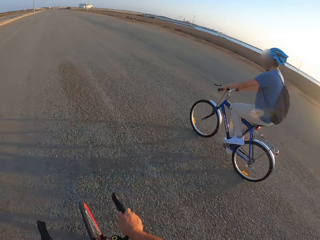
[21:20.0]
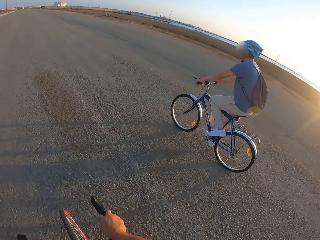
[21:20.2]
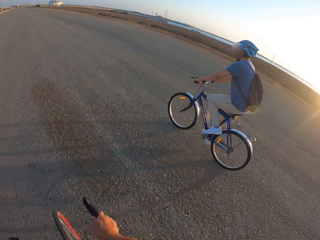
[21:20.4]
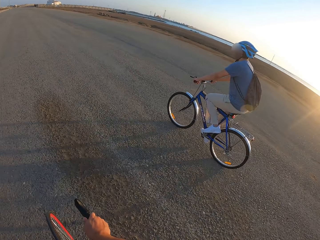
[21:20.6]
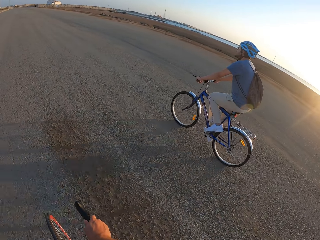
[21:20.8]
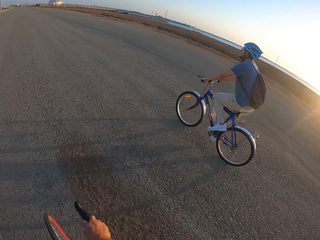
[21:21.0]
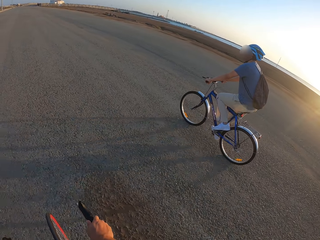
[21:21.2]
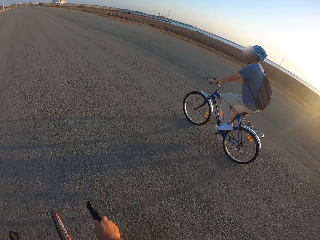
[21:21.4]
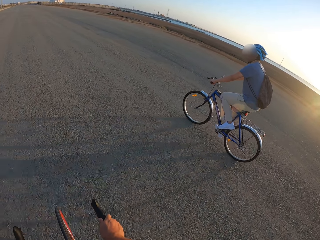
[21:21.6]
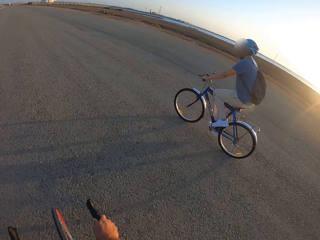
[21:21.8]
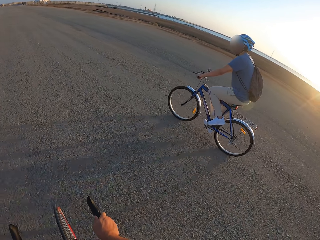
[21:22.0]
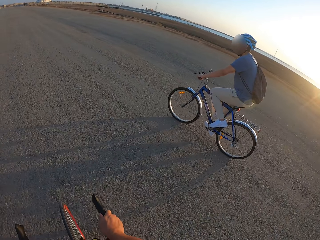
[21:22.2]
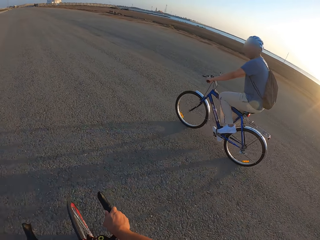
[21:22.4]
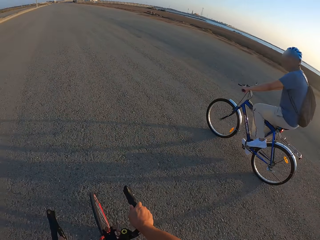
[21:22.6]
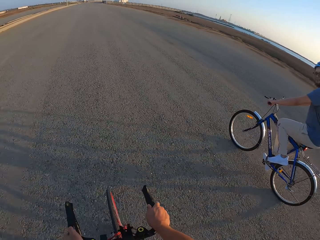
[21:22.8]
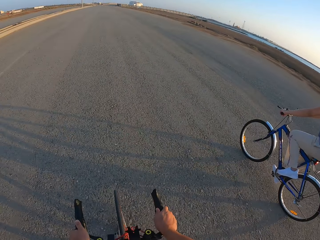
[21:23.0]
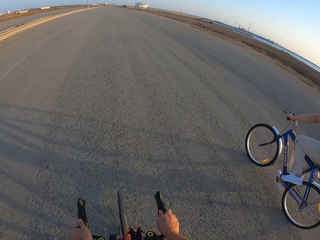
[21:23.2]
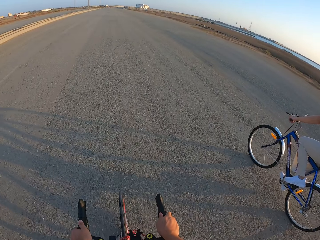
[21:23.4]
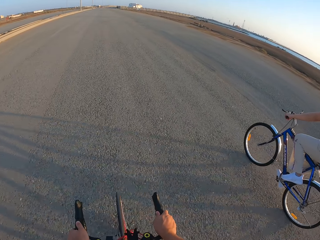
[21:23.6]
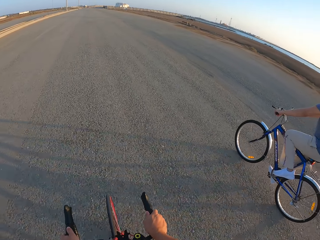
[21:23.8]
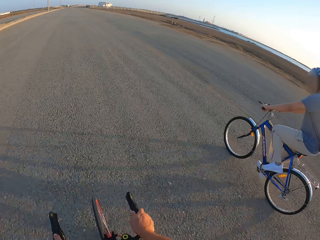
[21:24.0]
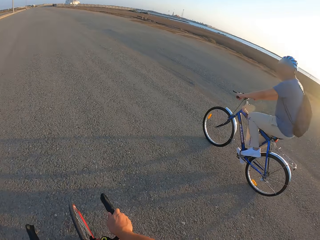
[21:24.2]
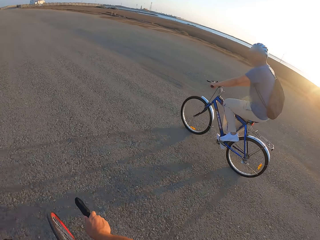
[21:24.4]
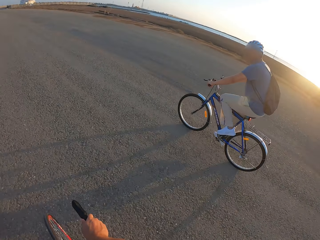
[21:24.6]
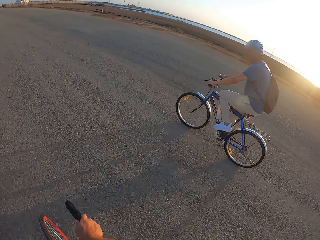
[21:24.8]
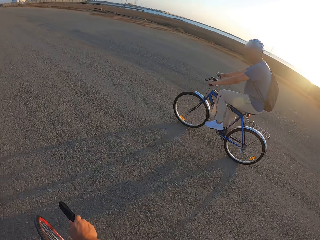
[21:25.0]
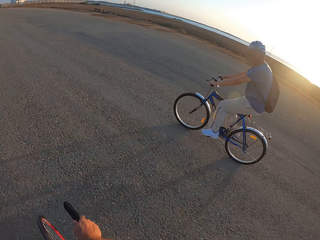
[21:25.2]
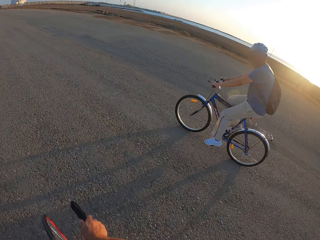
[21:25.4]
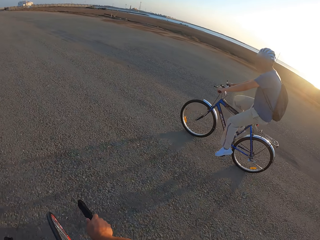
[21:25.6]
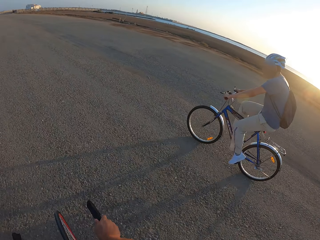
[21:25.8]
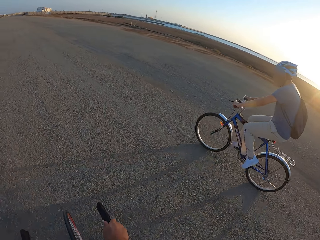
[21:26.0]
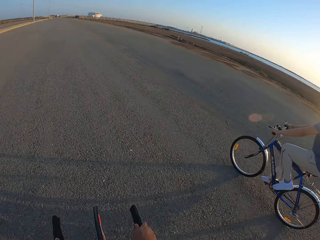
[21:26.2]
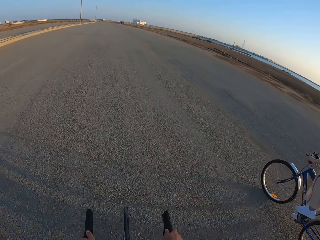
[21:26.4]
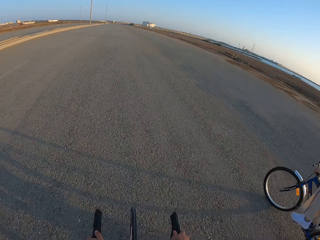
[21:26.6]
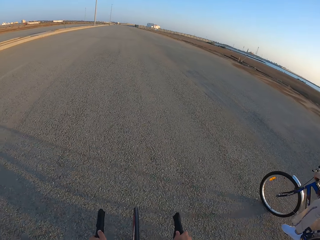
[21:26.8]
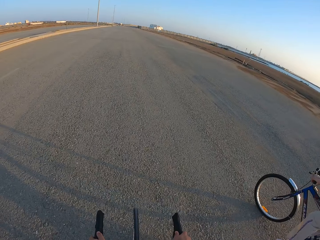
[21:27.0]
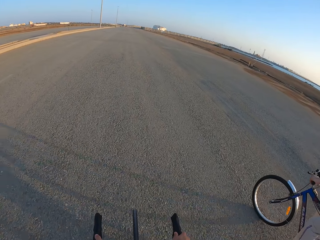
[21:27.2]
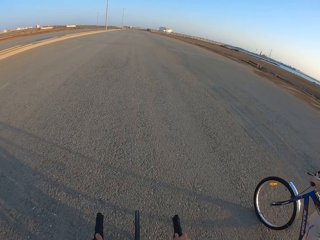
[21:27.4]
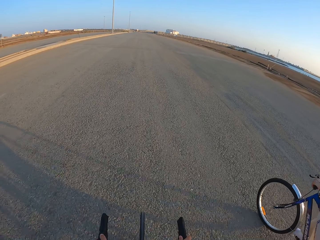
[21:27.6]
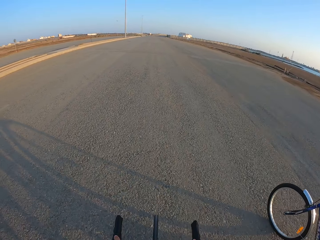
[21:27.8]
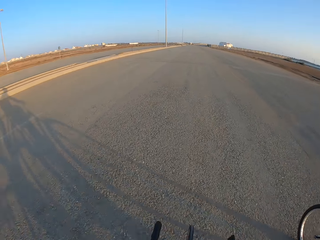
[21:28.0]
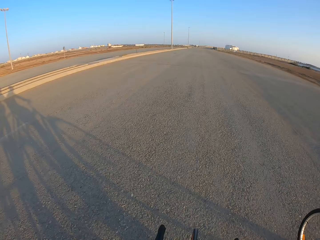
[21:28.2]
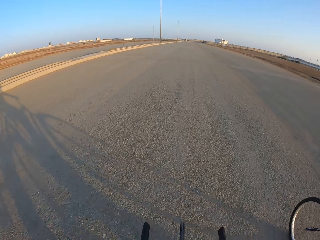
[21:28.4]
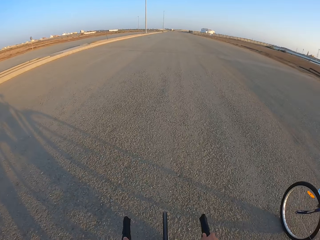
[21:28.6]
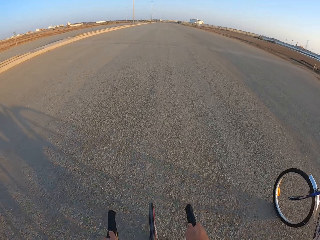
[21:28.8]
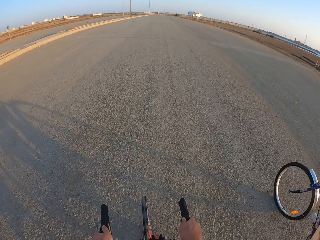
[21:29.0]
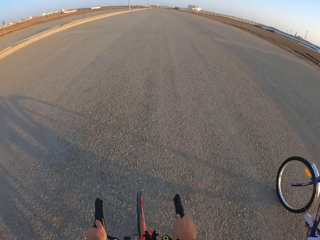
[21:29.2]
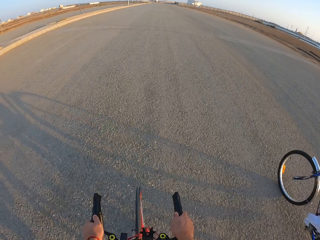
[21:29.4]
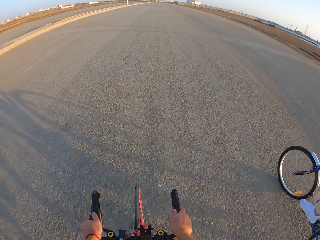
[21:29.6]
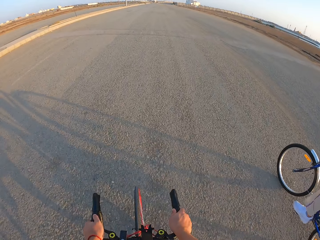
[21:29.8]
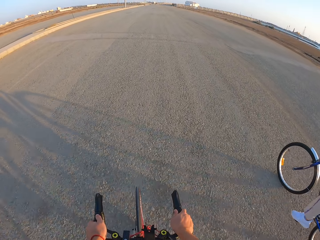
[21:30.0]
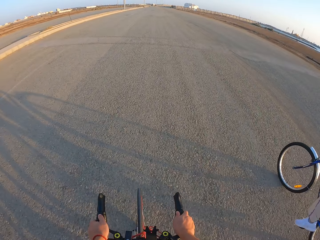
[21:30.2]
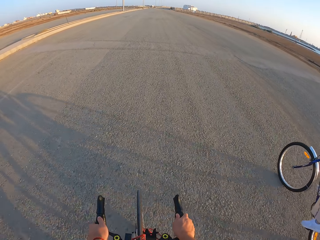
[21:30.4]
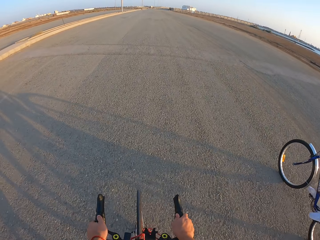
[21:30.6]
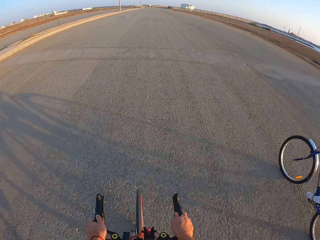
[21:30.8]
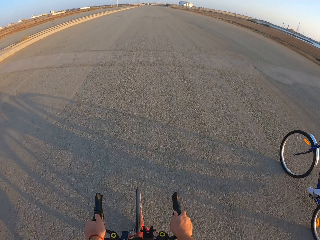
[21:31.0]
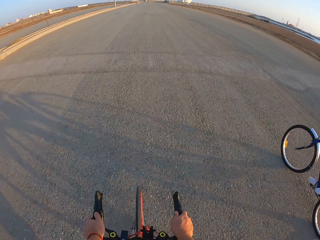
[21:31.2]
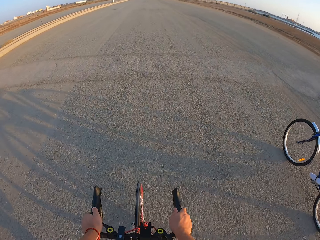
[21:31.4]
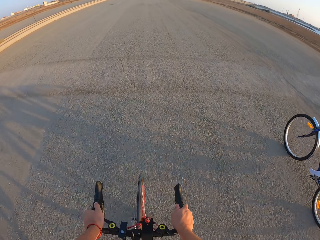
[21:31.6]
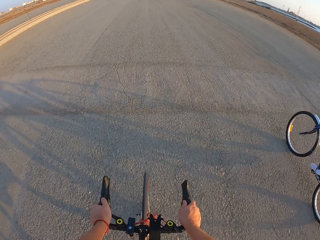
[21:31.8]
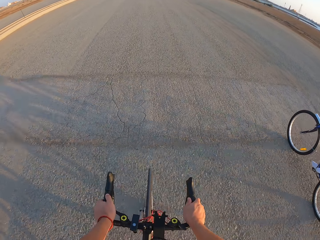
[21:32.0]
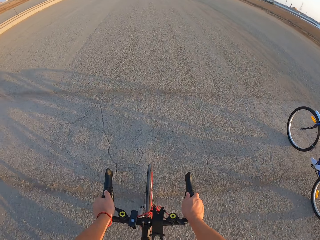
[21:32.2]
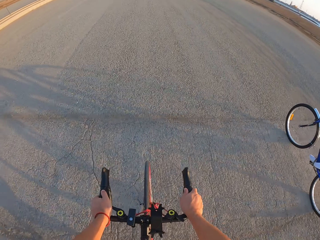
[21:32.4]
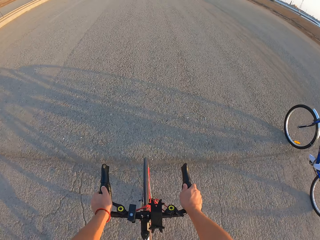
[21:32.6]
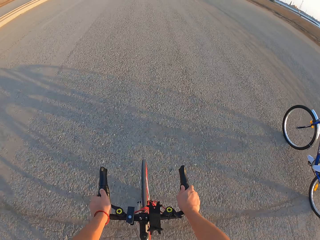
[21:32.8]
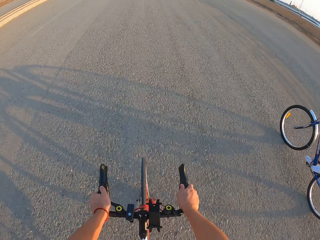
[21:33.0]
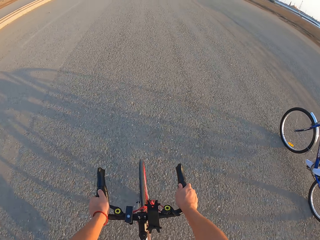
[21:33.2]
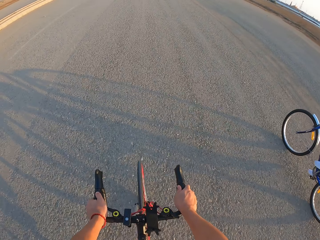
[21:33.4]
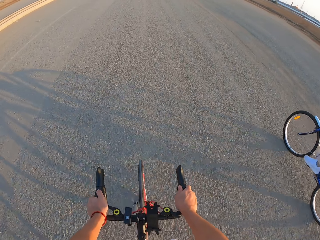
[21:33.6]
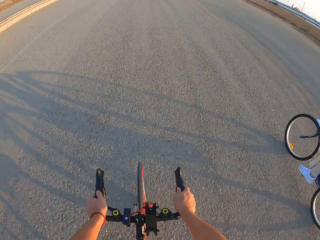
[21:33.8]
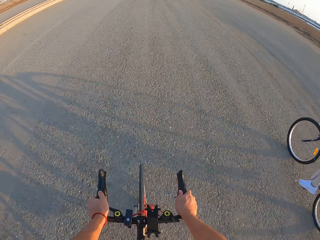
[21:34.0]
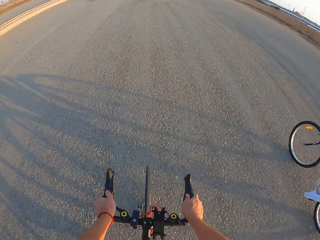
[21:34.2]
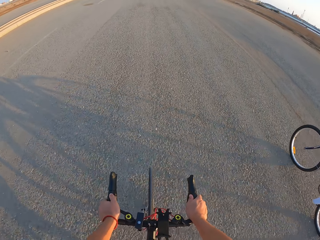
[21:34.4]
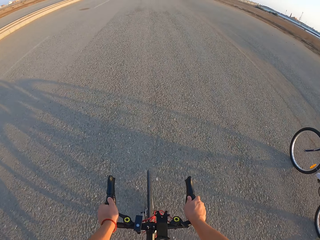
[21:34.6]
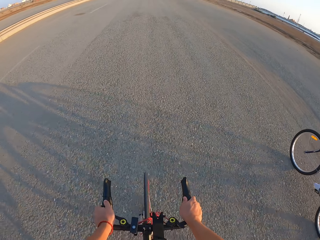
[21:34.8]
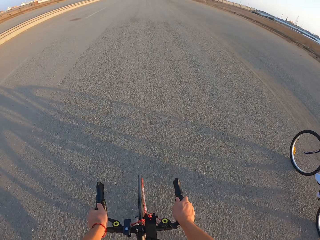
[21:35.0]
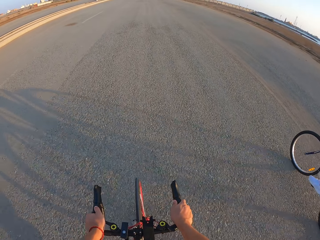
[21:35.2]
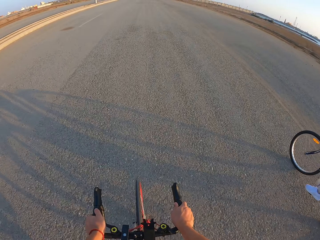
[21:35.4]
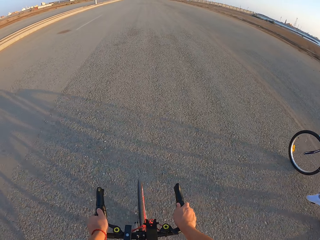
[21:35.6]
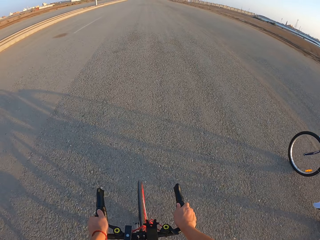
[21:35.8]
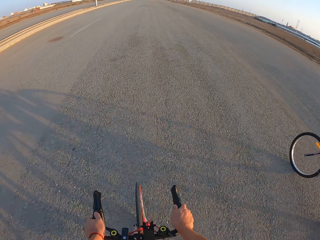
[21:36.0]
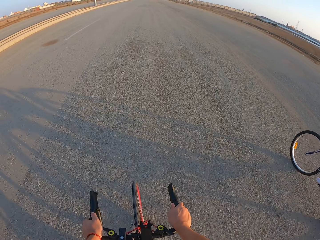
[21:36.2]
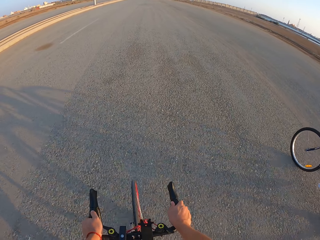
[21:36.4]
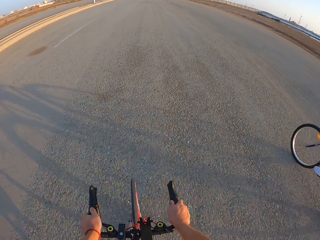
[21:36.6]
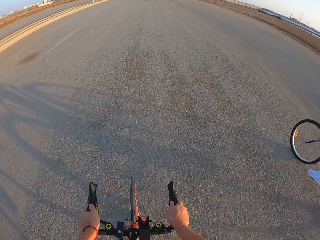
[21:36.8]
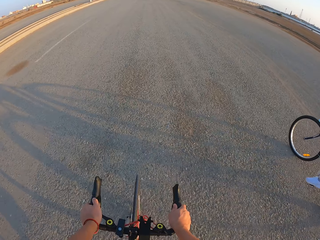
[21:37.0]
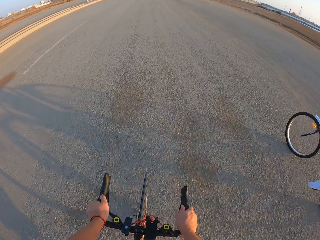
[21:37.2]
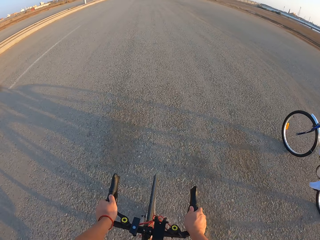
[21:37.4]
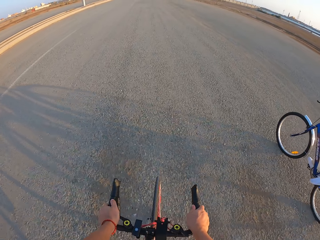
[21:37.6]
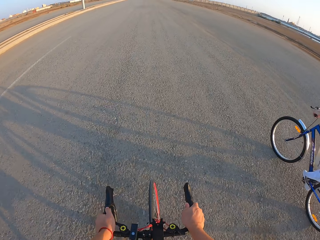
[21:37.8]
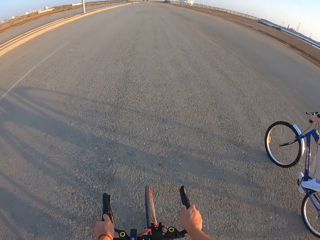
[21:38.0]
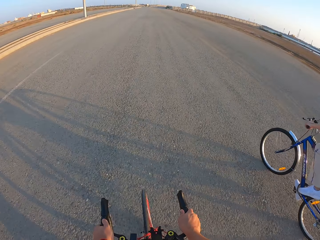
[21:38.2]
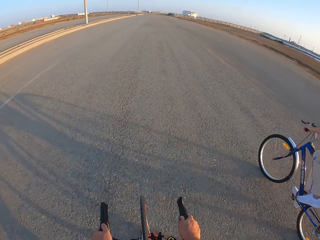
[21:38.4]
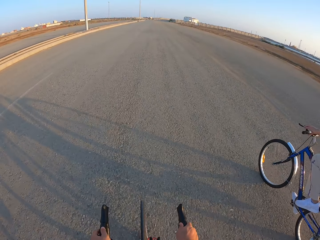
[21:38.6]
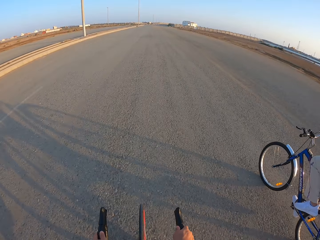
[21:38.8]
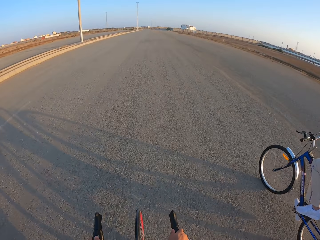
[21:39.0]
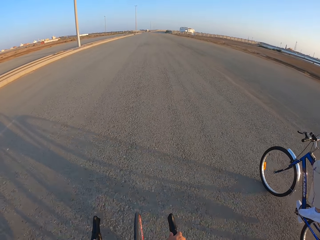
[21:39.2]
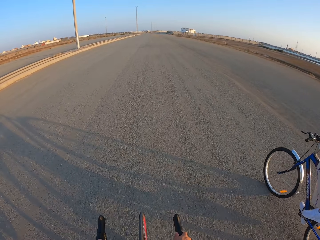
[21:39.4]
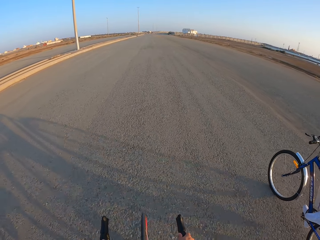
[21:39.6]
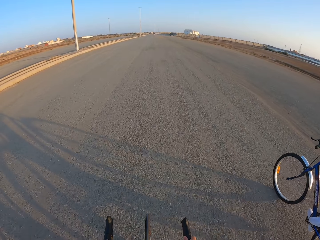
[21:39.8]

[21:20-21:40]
The camera wearer cycles along the road. They look at a man. They cycle along the road. The man rides the bicycle. The camera wearer rides the bicycle. The man rides the bicycle.

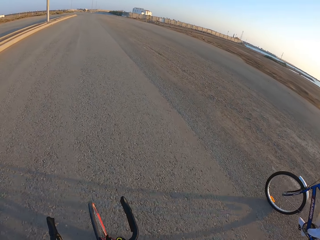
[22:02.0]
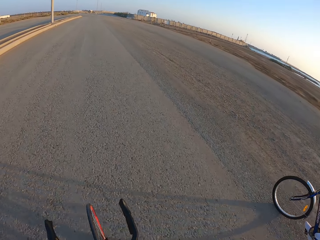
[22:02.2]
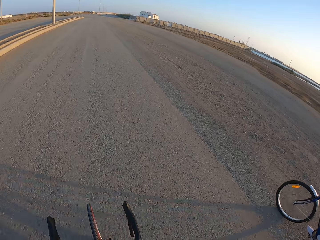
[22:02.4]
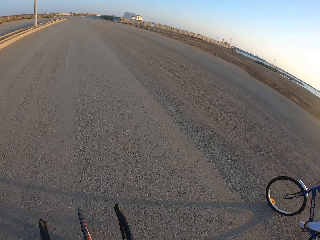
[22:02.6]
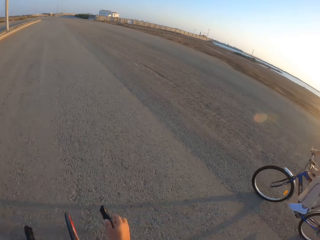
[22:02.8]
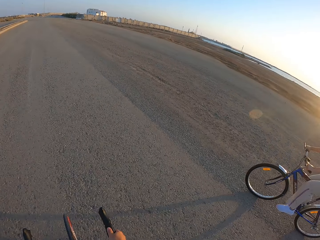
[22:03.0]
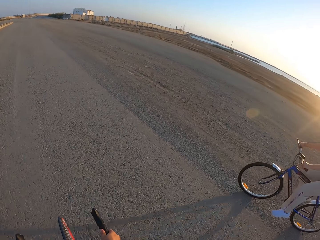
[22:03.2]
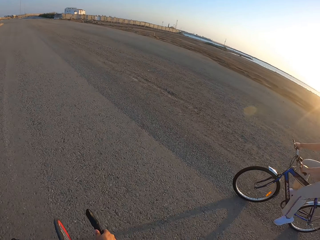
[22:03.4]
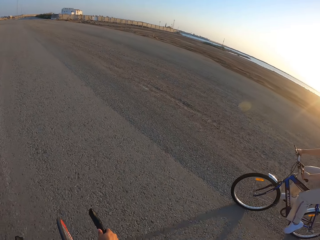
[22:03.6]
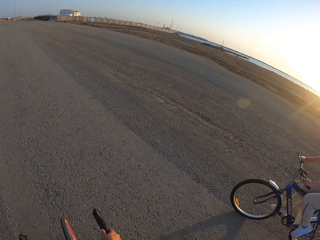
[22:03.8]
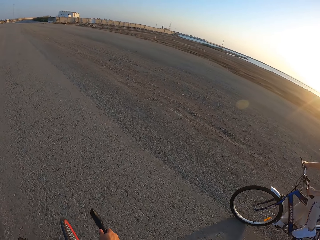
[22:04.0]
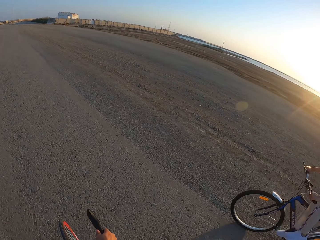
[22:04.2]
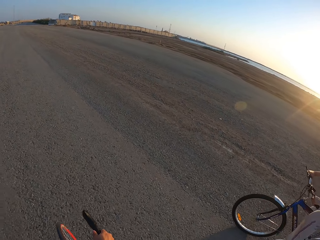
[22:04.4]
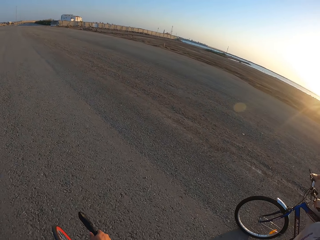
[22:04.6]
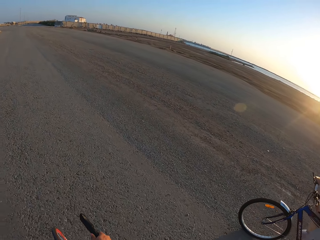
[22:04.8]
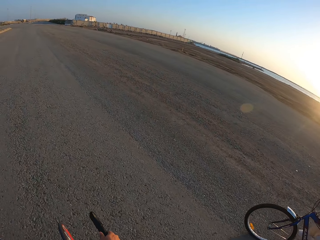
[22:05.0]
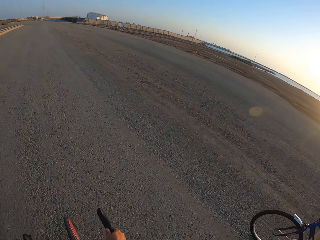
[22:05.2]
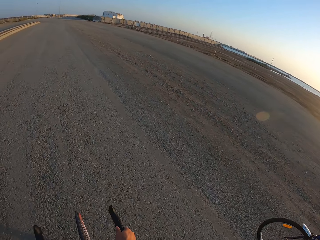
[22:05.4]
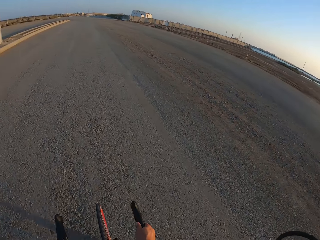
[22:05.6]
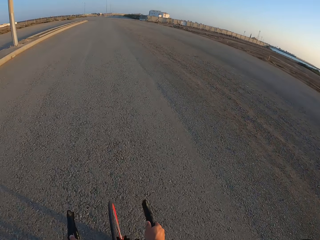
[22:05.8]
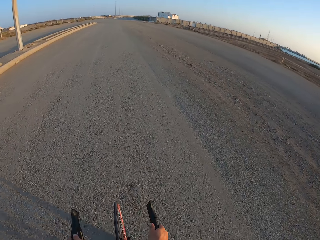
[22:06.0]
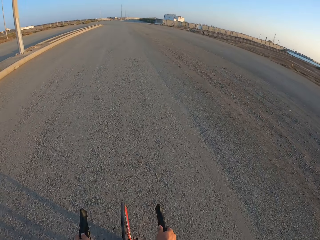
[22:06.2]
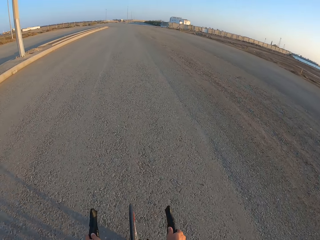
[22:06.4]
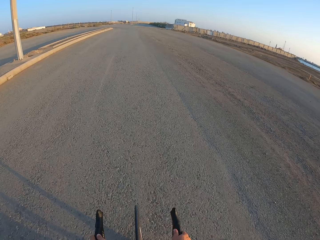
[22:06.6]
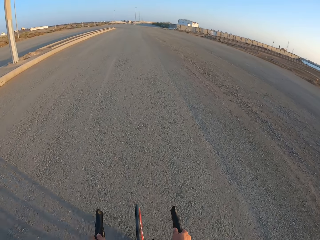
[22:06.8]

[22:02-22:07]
A man rides the bicycle.
